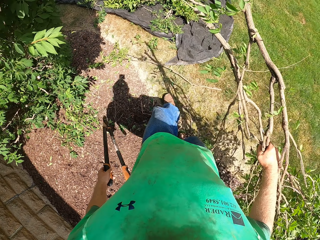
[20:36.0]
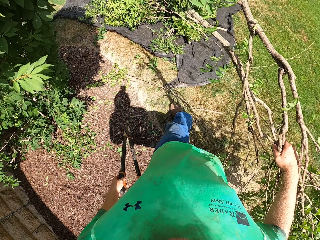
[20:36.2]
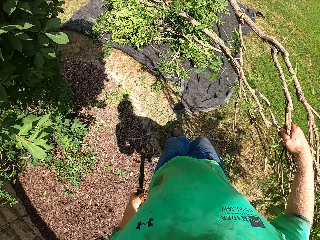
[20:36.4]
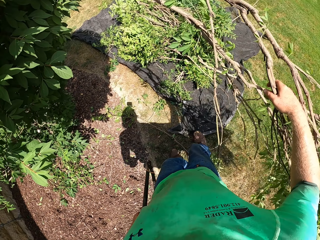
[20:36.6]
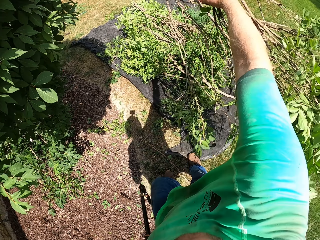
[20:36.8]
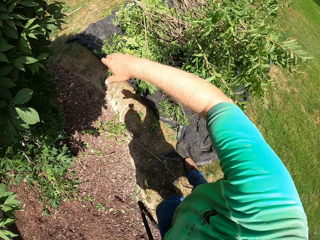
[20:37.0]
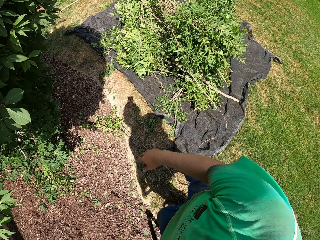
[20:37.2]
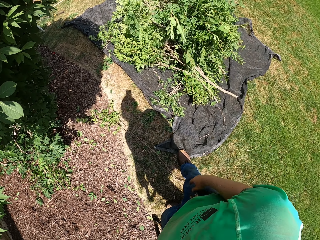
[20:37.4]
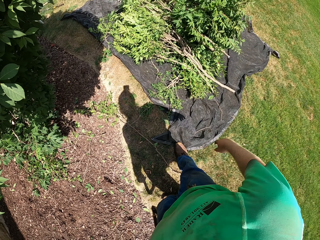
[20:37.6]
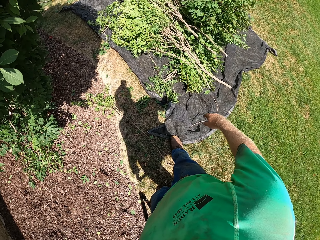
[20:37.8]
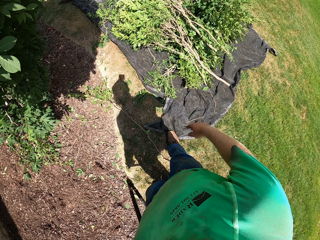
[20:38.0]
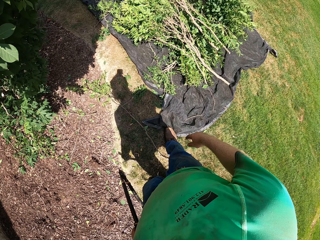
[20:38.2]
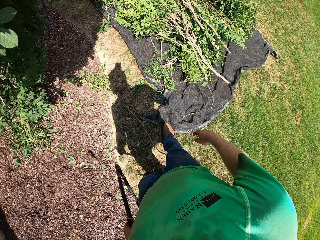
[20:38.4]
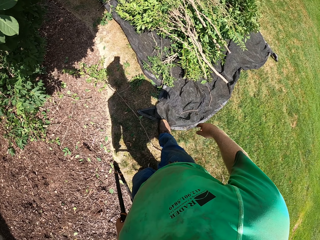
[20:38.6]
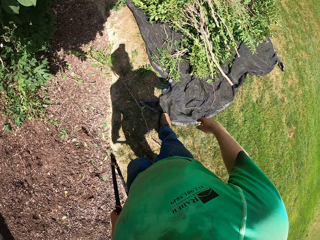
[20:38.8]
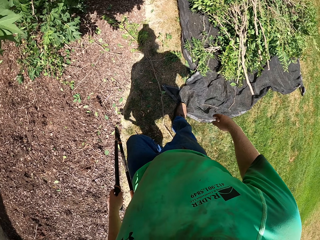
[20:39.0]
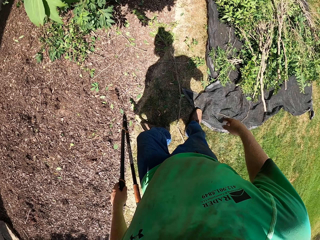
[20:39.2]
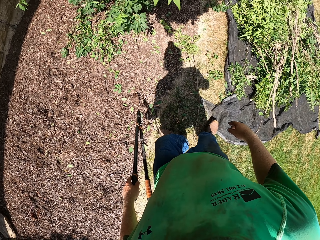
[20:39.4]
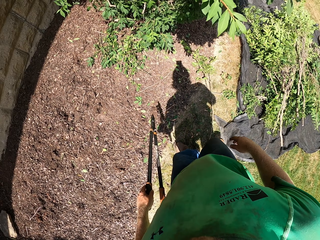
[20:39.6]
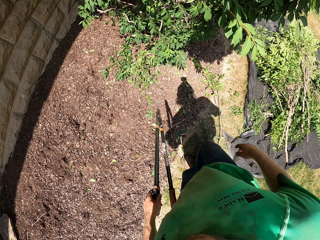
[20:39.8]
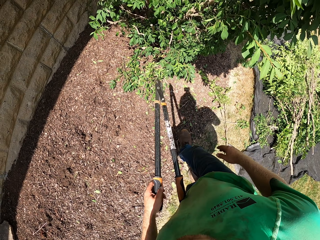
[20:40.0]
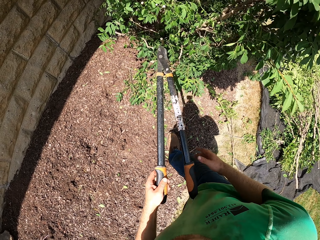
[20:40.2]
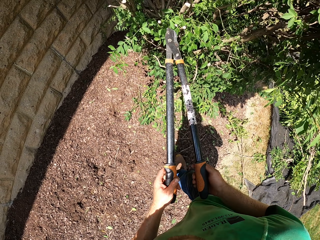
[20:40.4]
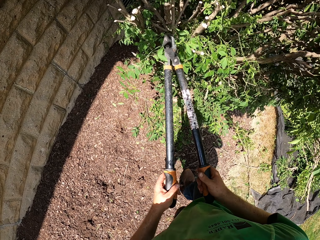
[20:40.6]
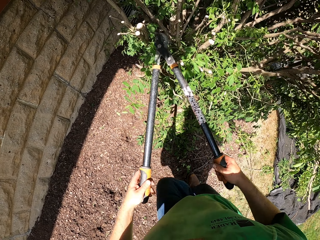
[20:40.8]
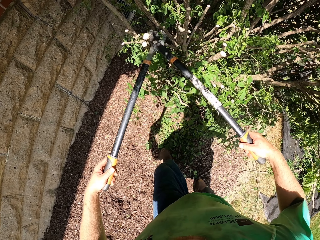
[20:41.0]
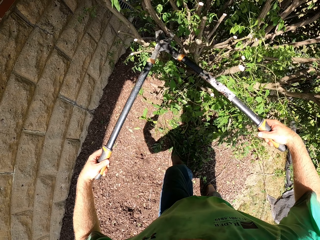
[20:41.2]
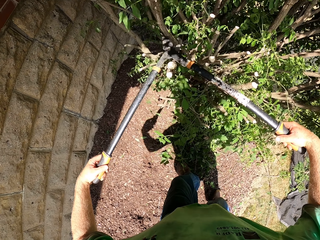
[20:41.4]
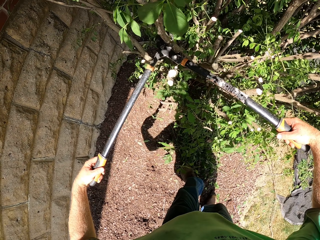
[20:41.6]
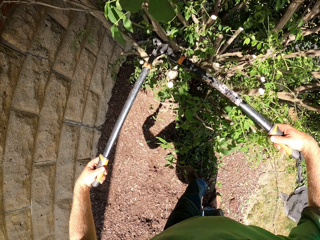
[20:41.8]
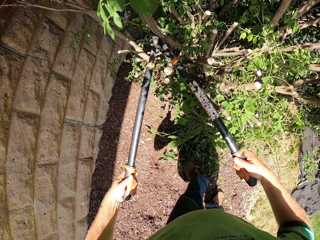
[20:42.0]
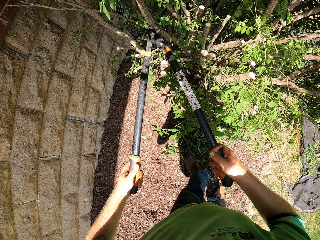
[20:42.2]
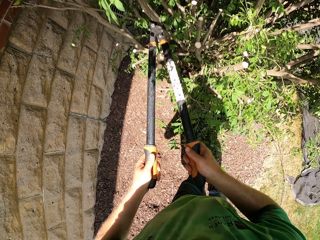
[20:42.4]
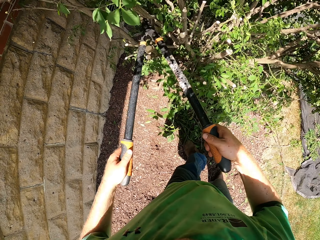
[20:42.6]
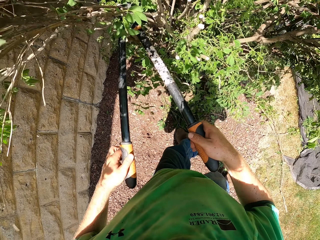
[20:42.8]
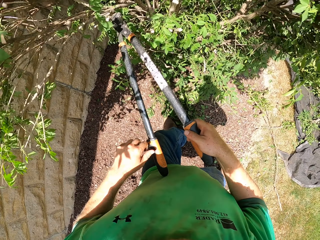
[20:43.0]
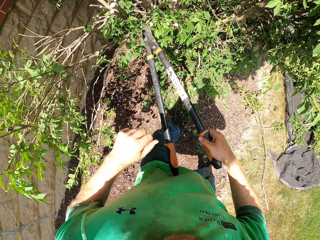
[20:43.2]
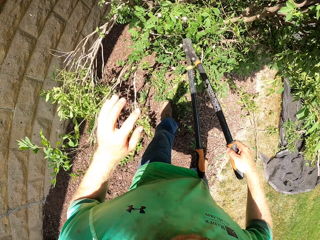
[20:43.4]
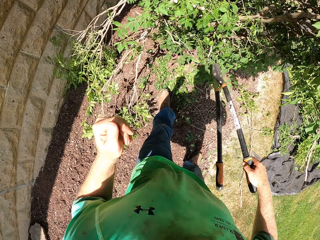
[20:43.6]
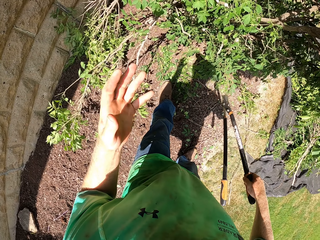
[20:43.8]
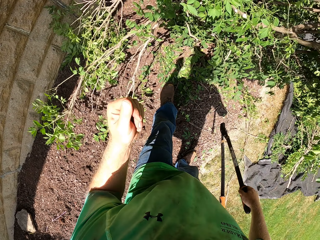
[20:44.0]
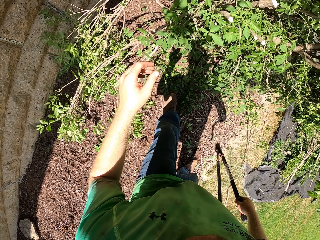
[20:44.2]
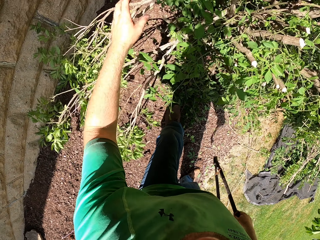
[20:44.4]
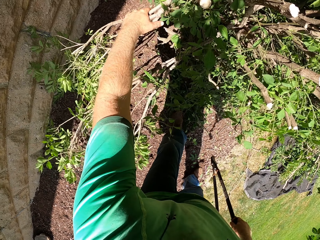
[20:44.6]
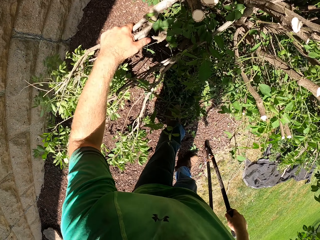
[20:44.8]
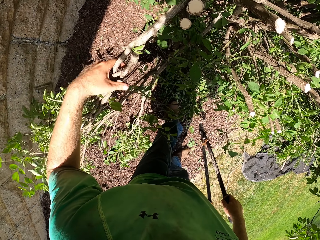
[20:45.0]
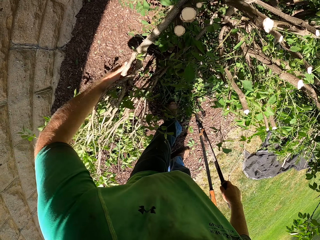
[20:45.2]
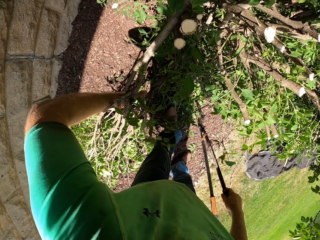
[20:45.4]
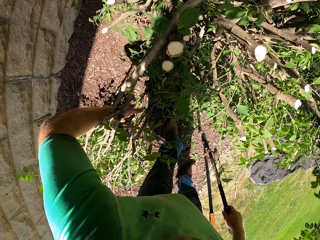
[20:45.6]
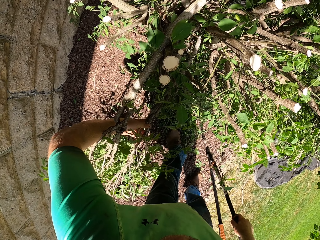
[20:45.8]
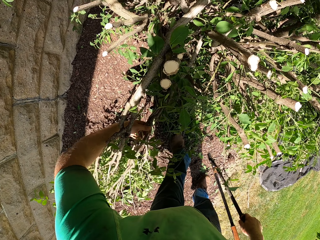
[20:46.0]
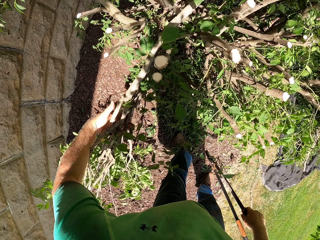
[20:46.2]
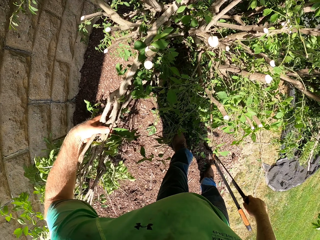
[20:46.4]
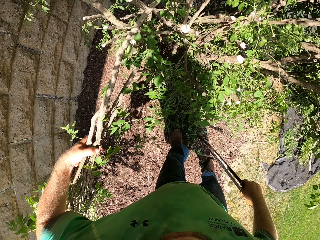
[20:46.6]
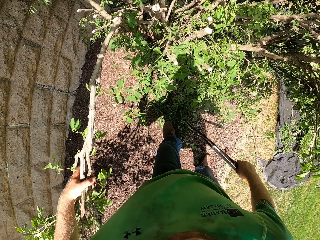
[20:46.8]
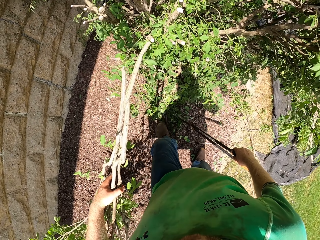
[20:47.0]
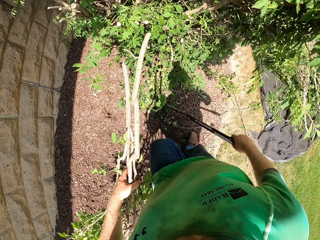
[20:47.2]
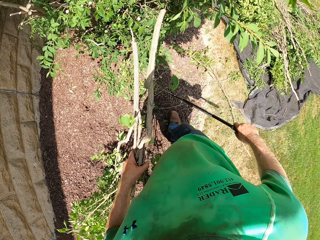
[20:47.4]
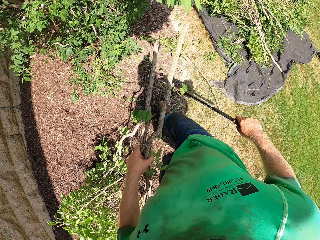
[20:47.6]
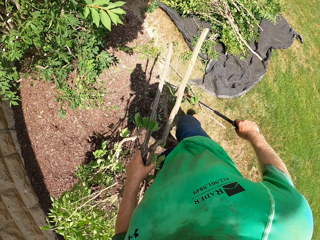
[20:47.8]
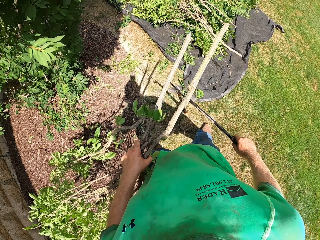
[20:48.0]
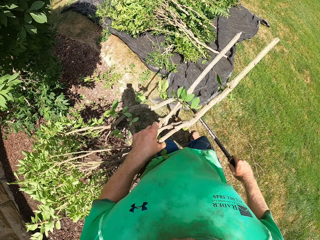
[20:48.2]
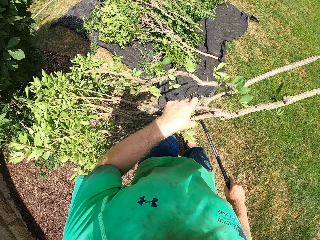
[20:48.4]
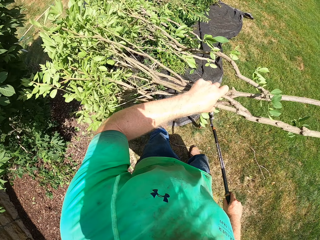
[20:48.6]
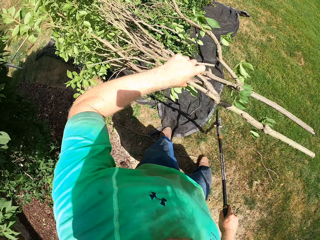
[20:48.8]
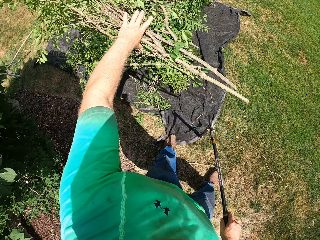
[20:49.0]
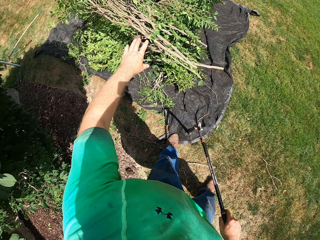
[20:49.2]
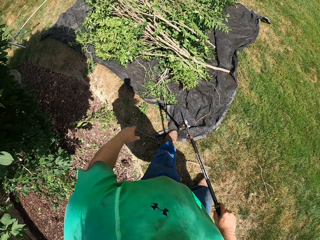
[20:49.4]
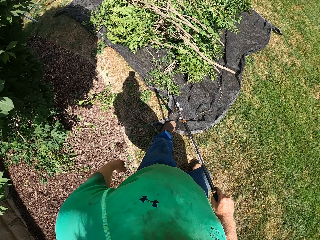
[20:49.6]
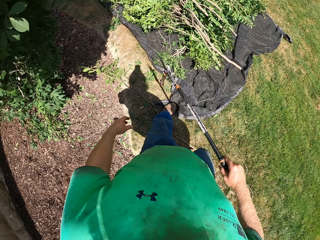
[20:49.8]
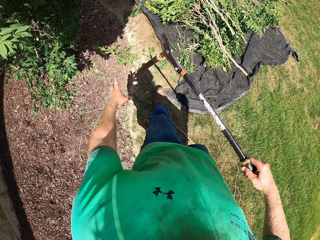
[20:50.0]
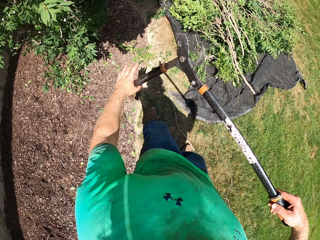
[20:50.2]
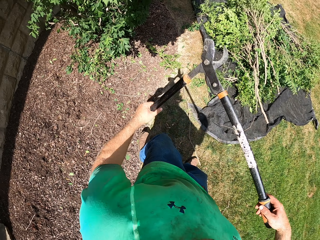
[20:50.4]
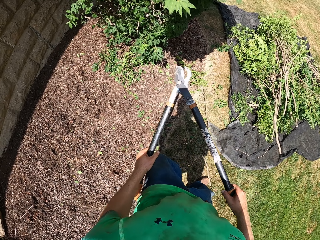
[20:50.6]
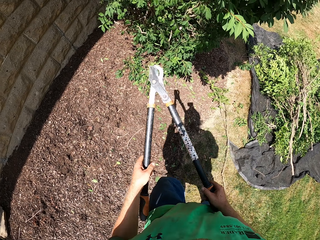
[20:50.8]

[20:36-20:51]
The camera wearer drops the branch of the tree on the tarpaulin on the ground with his right hand. He trims the tree with the lopper in both hands. He picks the branch of the tree from the tree with his left hand. He drops the branch of the tree on the tarpaulin on the ground with his right hand.

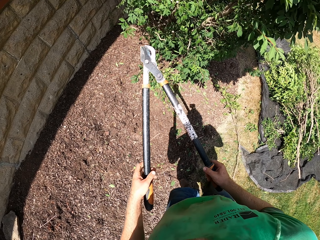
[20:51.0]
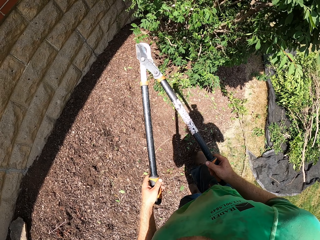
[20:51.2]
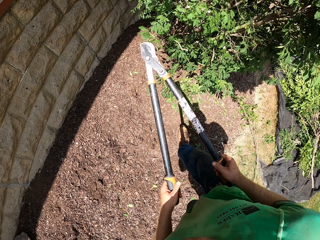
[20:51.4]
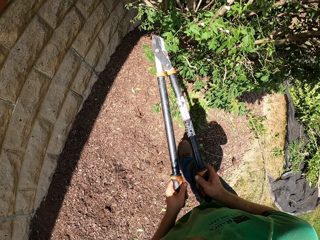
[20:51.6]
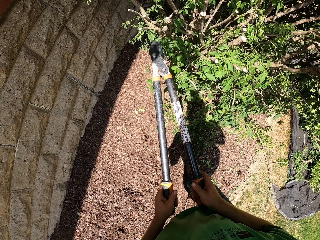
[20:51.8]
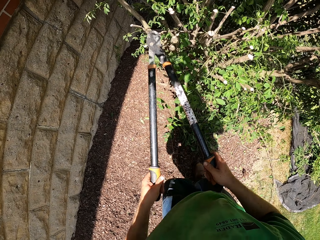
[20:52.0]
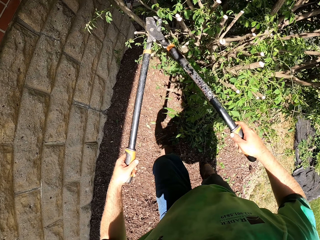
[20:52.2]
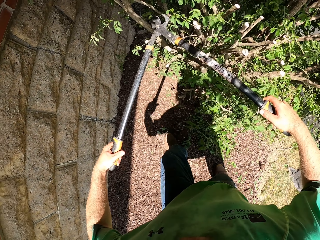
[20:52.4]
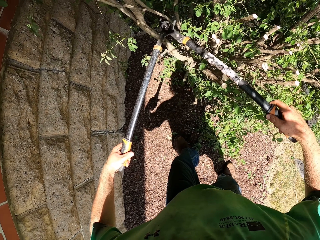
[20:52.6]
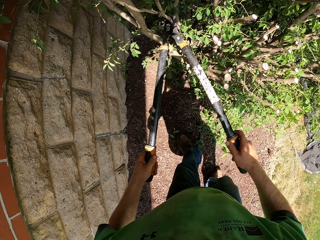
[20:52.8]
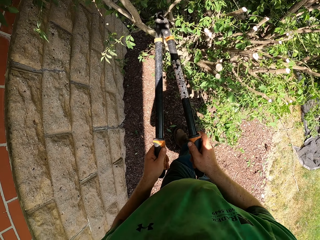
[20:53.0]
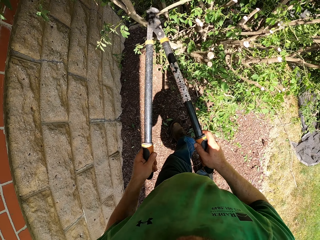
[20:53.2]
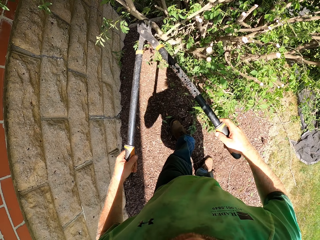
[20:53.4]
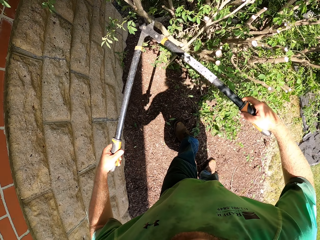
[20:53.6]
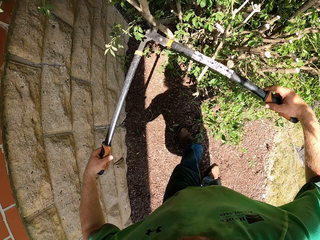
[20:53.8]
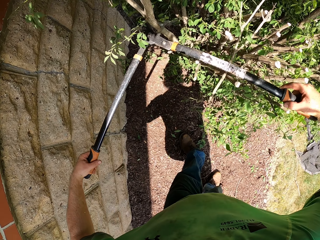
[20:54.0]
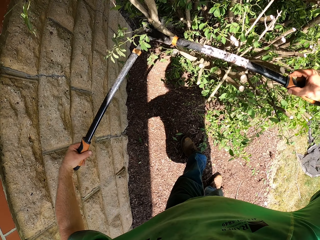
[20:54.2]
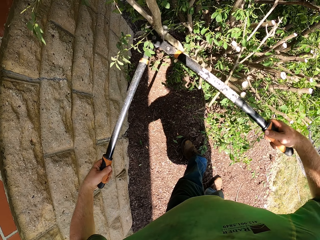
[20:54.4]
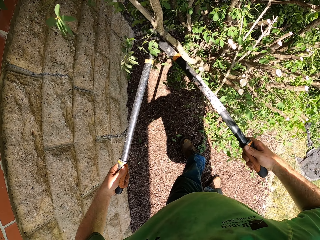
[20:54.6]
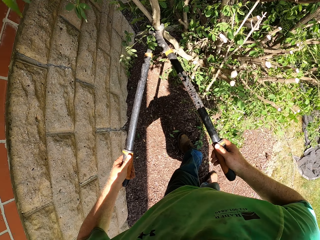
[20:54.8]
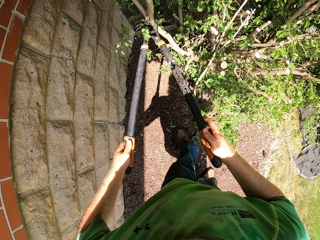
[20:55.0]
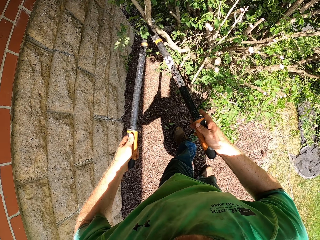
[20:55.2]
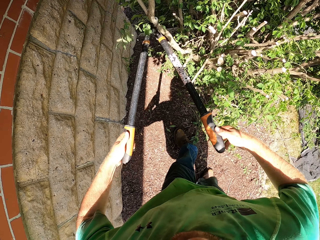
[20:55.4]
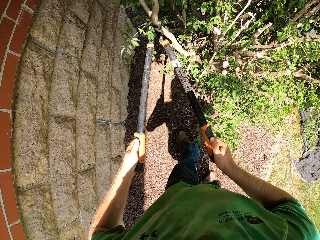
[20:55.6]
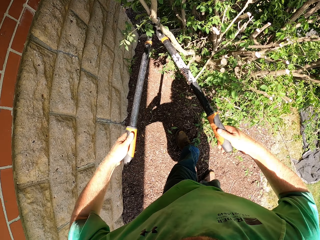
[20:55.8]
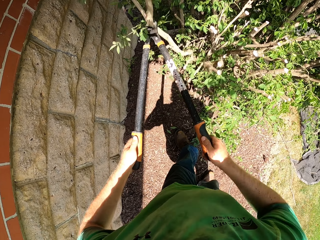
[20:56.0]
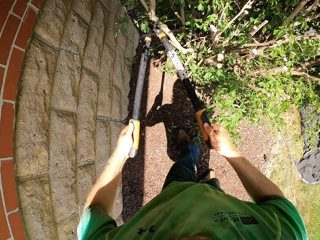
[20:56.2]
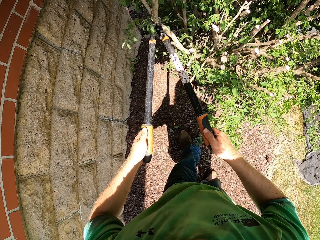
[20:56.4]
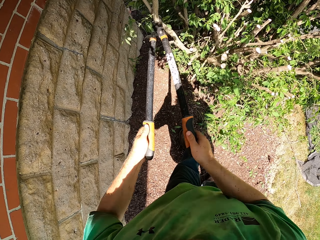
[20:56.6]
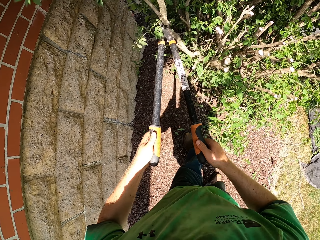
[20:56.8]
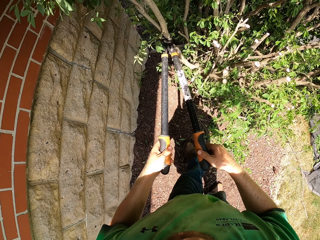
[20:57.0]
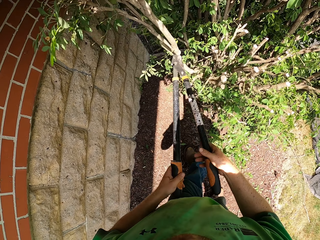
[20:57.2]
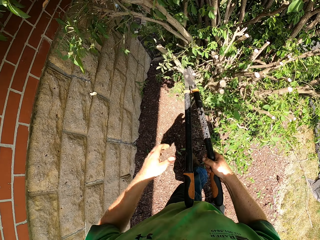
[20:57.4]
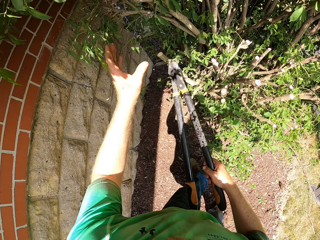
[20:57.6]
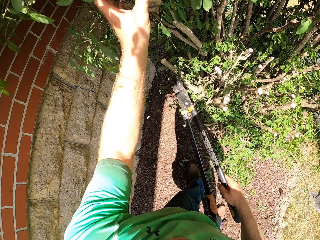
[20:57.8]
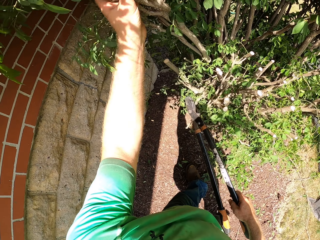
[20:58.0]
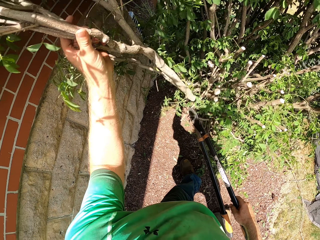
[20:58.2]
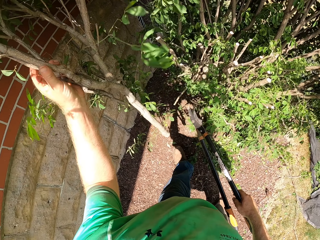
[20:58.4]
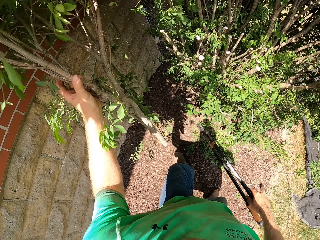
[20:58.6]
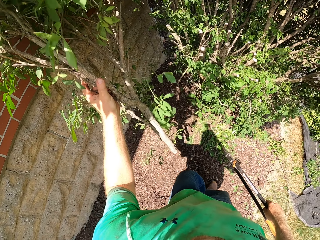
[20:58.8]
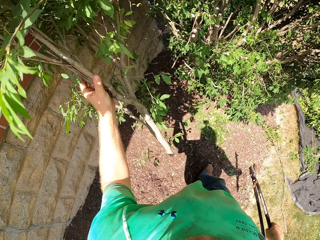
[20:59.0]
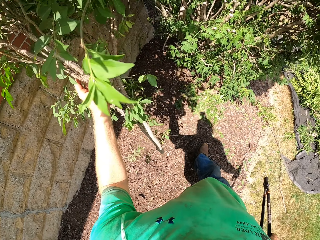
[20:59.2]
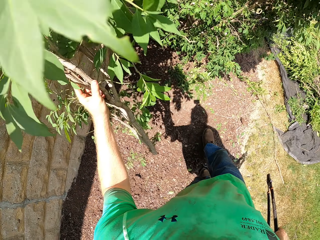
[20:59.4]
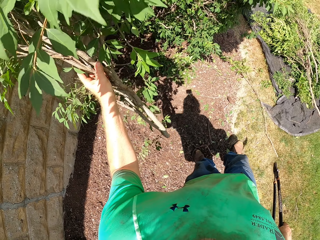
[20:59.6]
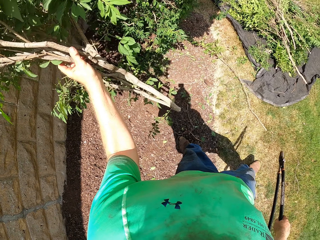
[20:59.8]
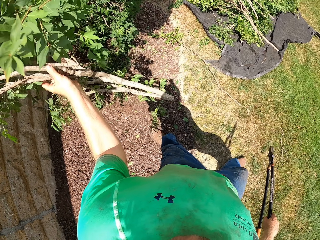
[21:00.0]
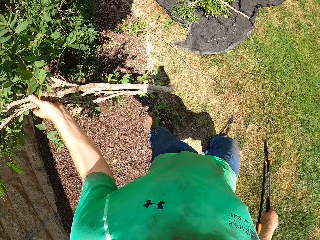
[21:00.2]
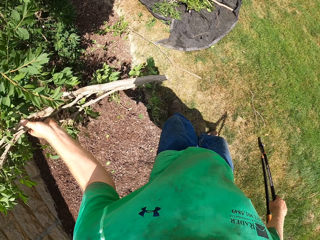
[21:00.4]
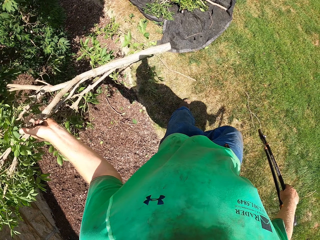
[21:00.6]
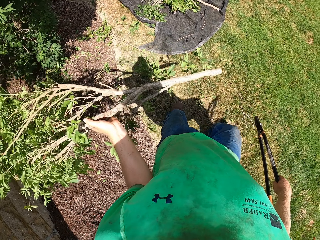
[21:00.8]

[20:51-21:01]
The camera wearer trims the tree with the lopper in both hands. He picks the branch of the tree from the tree with his left hand.
